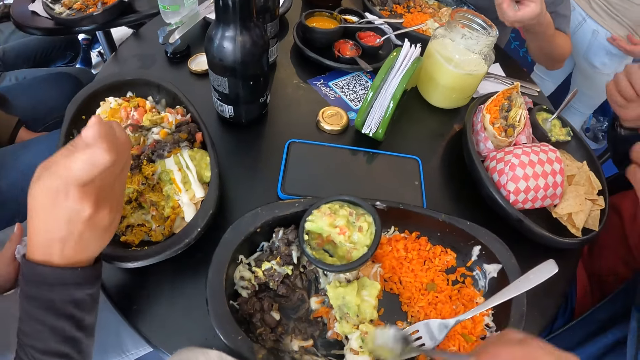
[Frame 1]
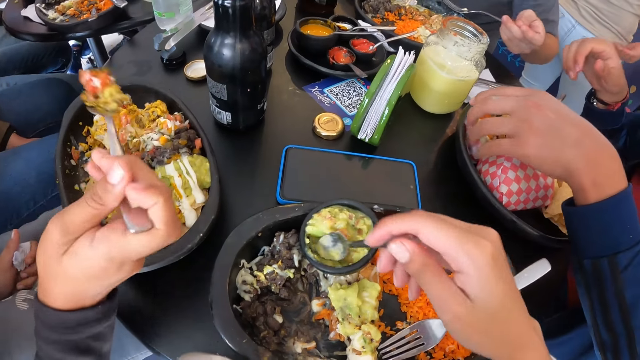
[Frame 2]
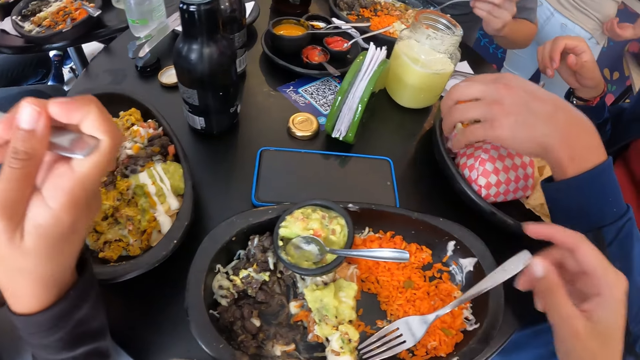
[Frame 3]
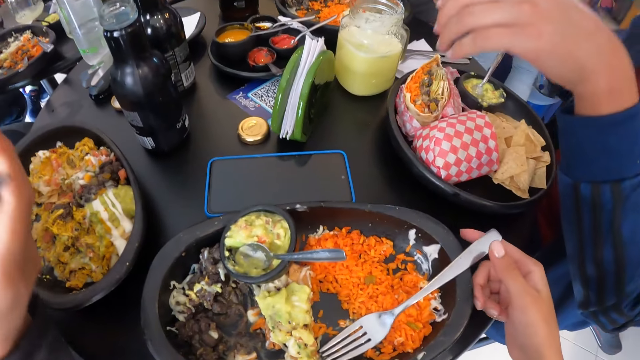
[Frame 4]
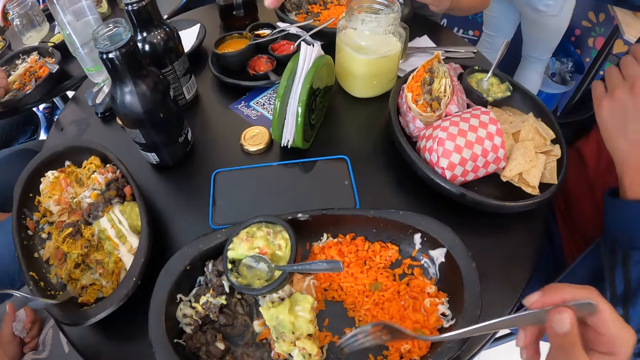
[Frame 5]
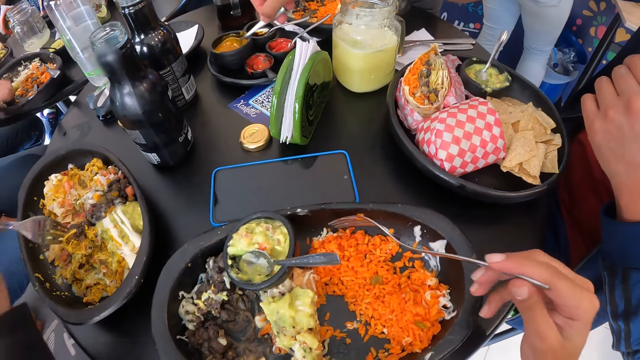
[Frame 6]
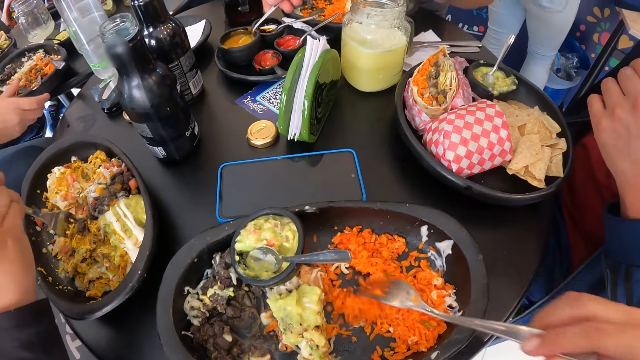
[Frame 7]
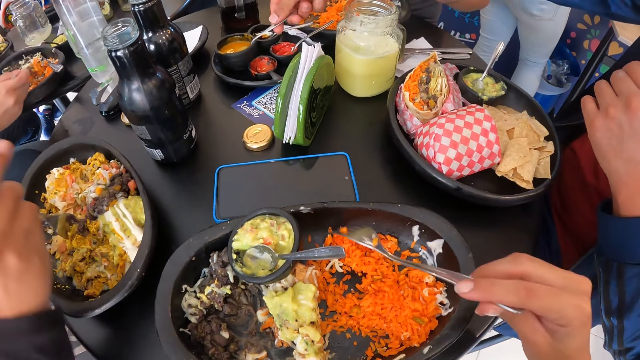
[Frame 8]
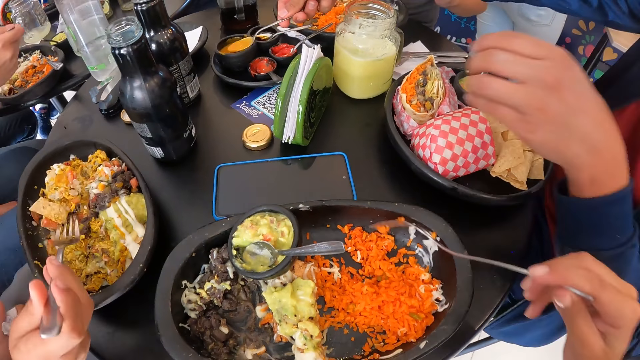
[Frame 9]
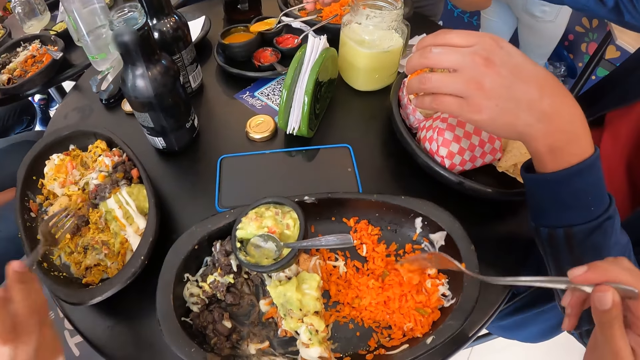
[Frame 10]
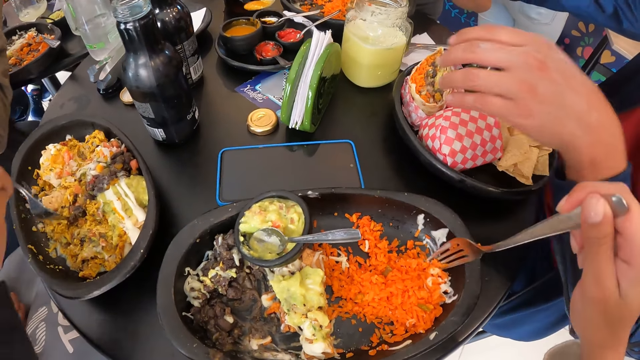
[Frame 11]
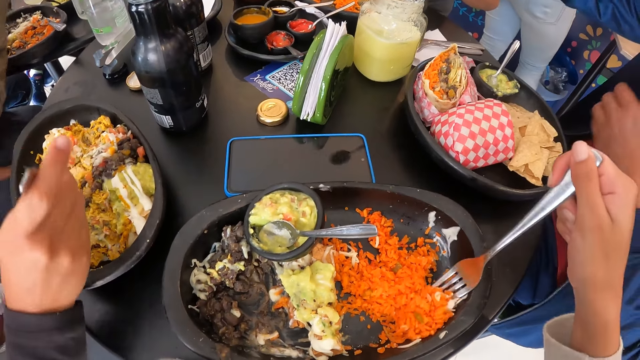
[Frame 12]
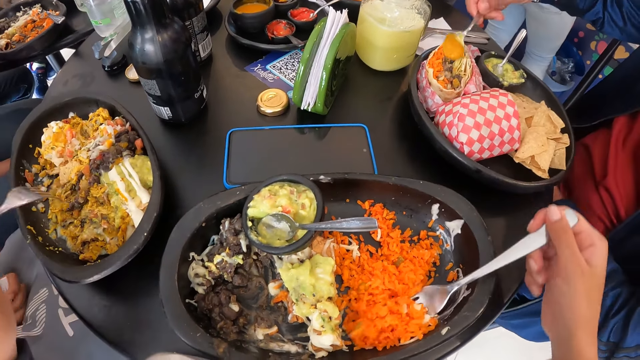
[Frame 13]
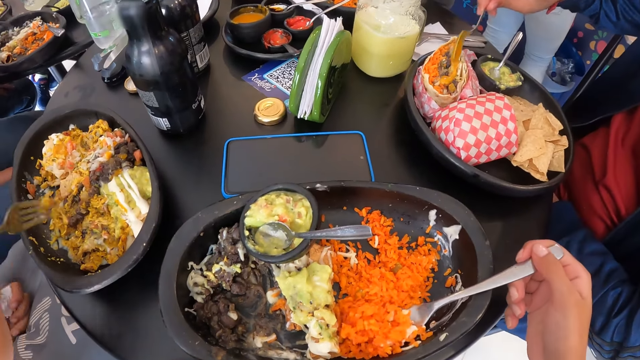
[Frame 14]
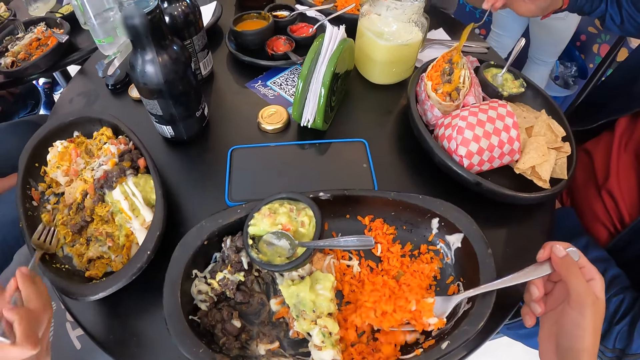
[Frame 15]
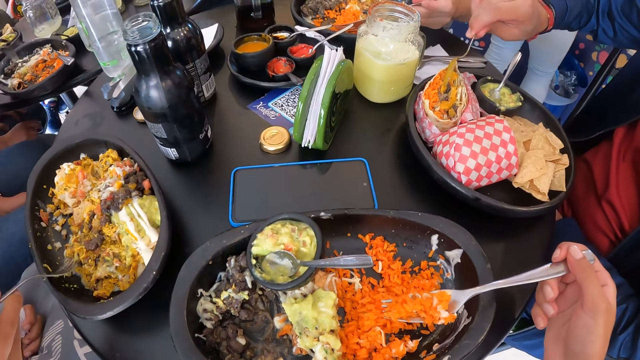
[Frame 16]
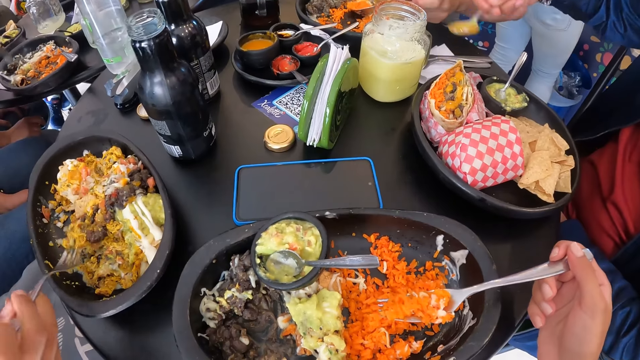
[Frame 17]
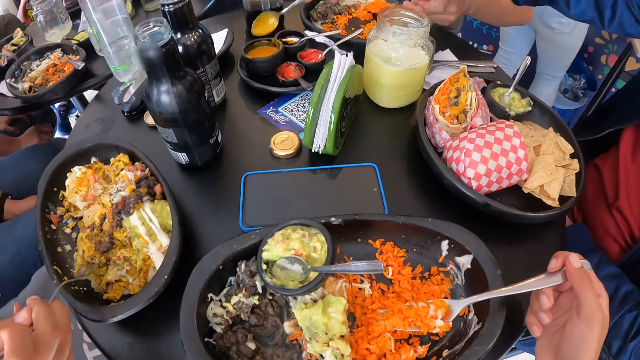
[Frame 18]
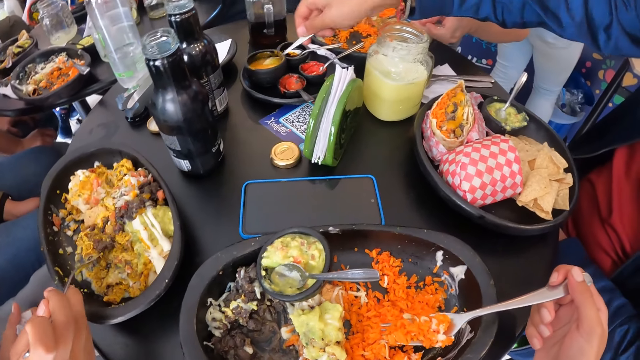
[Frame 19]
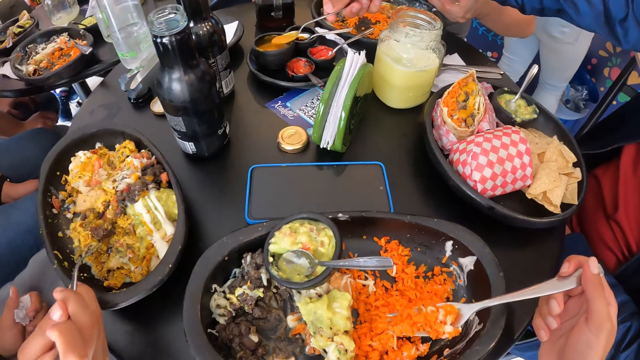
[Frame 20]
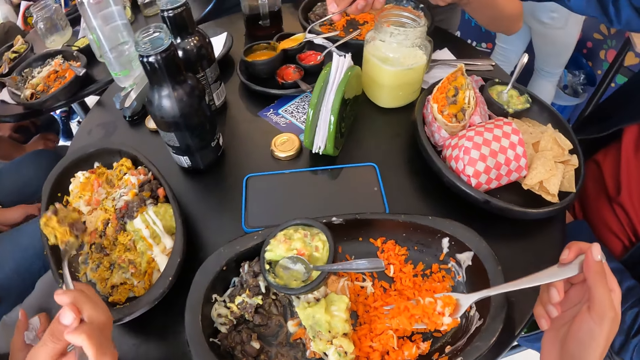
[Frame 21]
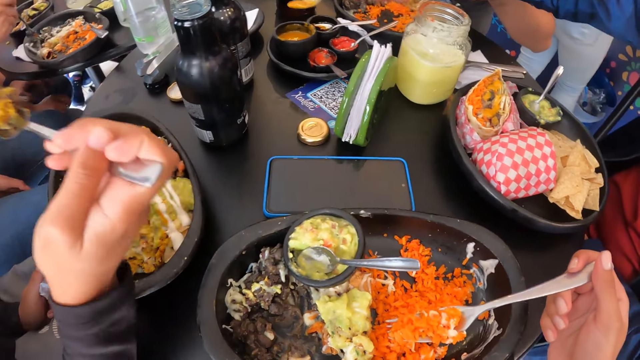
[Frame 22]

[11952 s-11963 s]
The camera wearer picks up the fork. She eats the meal from the plate with the fork in her right hand. A man picks up a spoon from a small container on the table with his right hand. He scoops mustard from the small container with the spoon in his right hand. The camera wearer scoops some food. The man applies the mustard on the burger in the plate with the spoon in his right hand. He scoops the mustard from the small container with the spoon in his right hand.

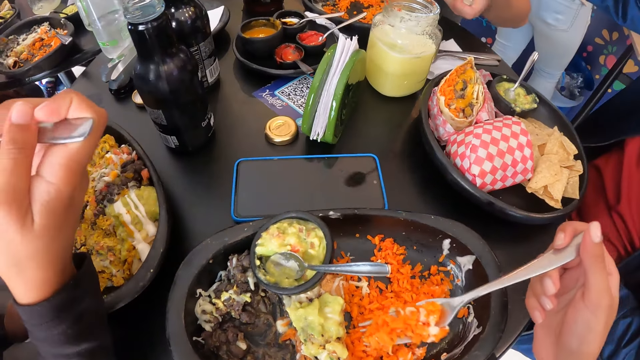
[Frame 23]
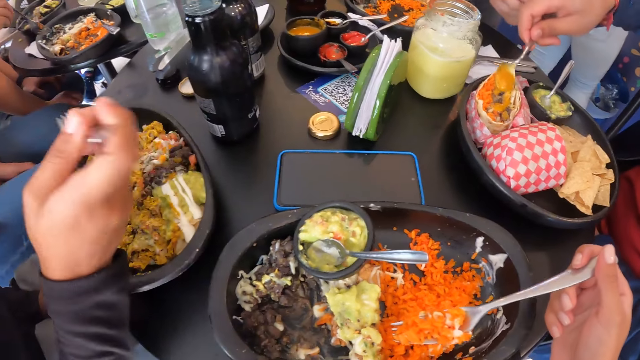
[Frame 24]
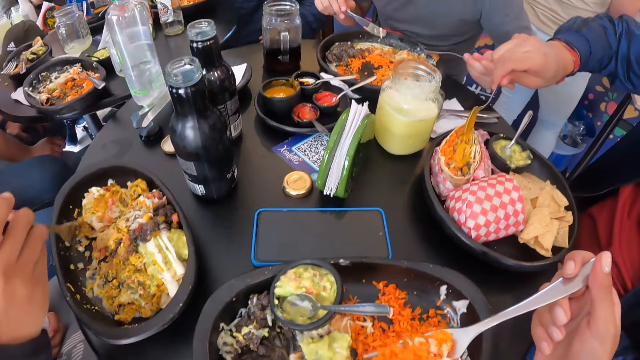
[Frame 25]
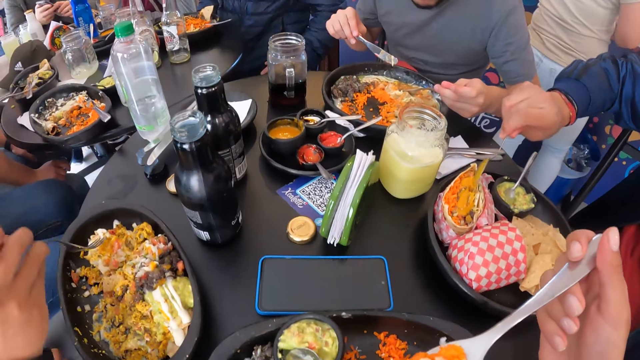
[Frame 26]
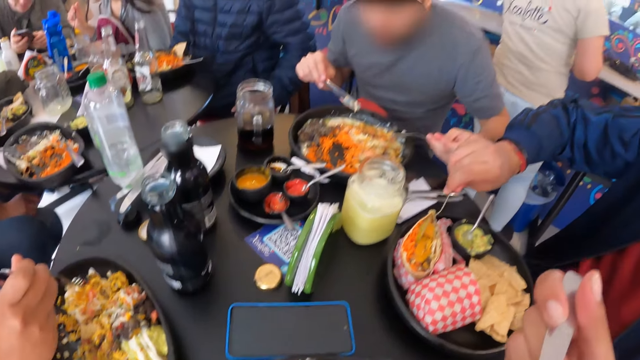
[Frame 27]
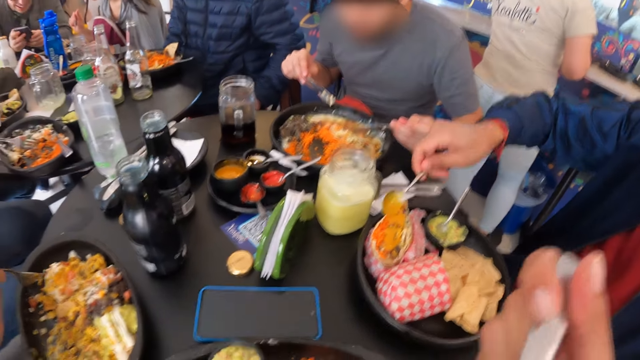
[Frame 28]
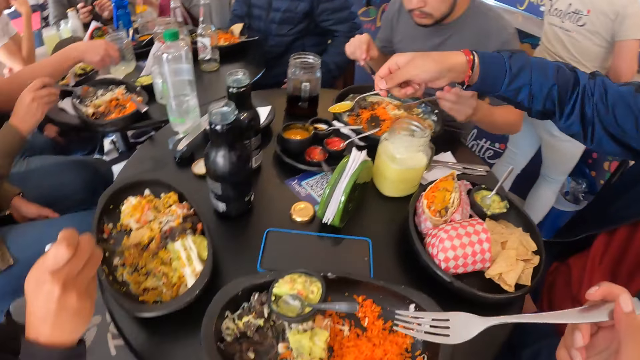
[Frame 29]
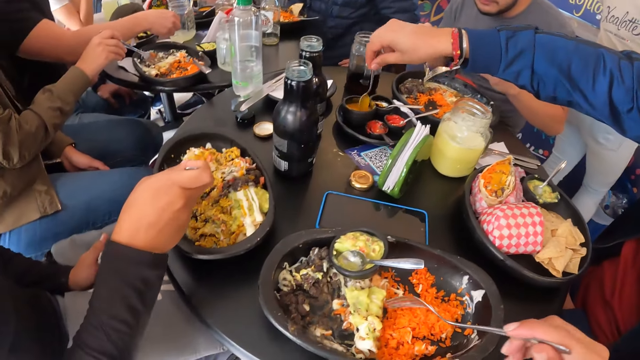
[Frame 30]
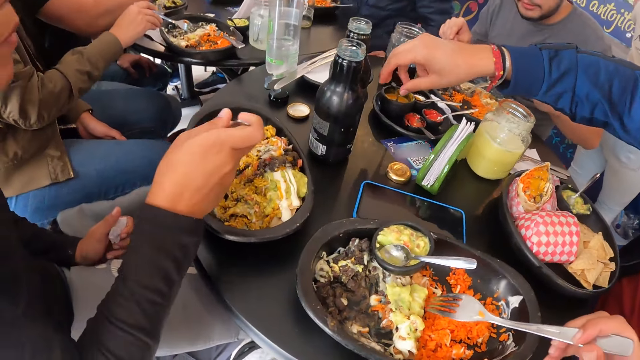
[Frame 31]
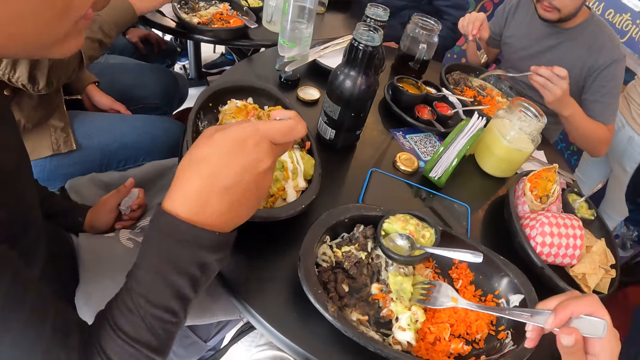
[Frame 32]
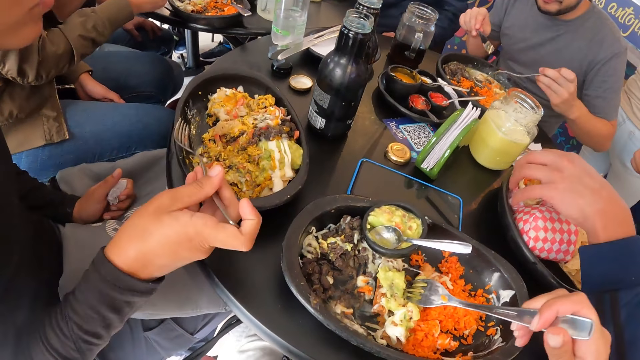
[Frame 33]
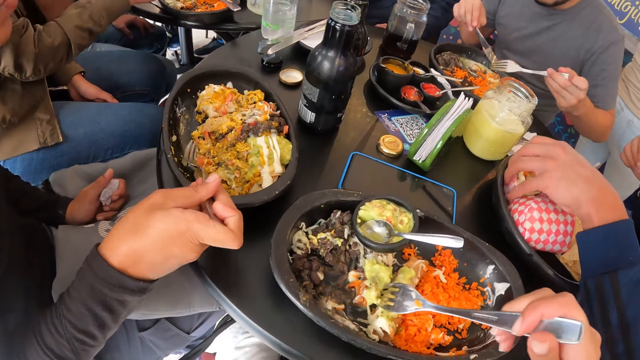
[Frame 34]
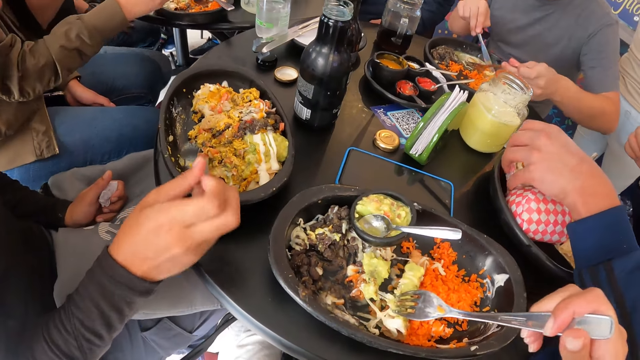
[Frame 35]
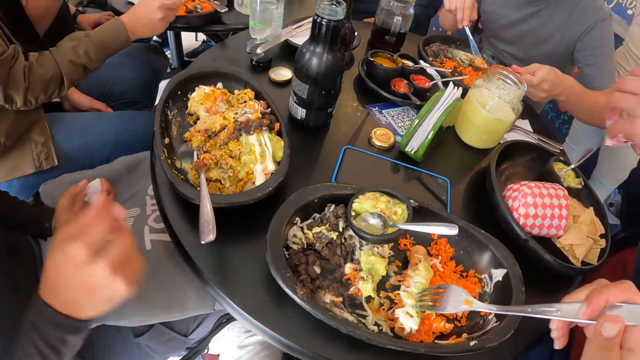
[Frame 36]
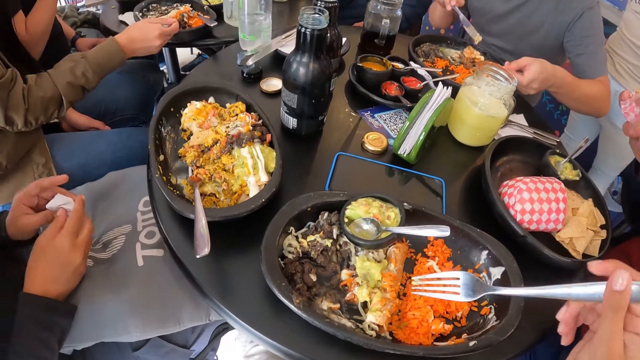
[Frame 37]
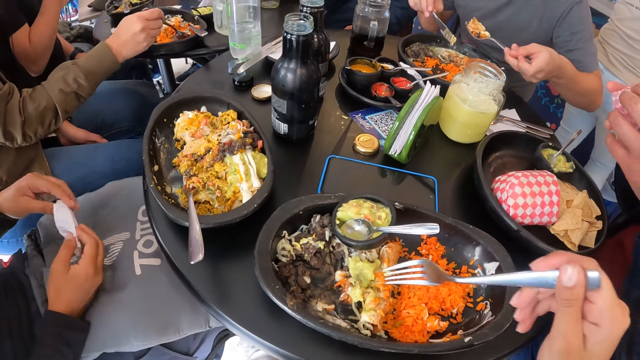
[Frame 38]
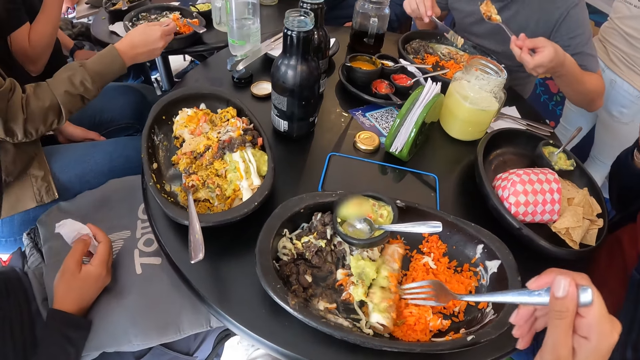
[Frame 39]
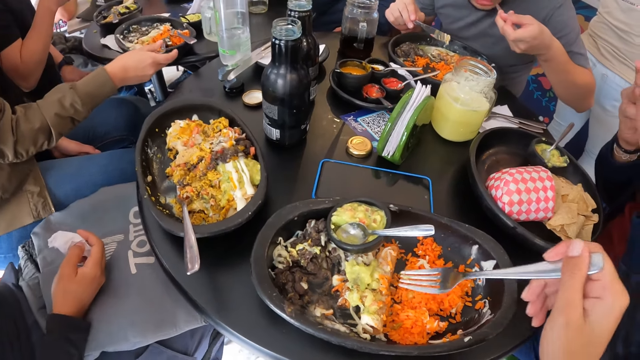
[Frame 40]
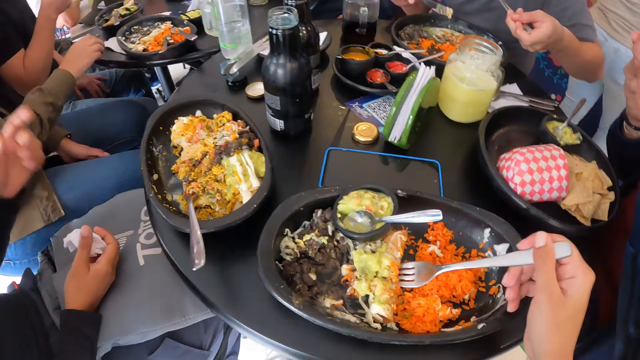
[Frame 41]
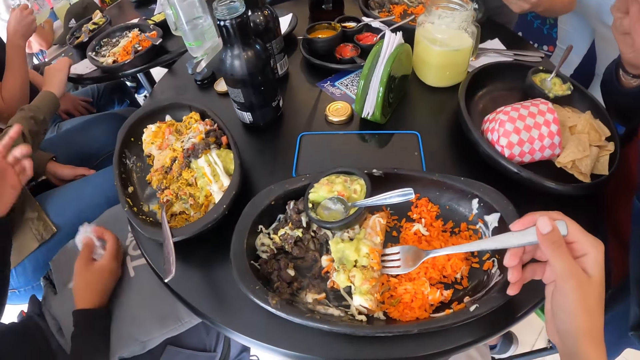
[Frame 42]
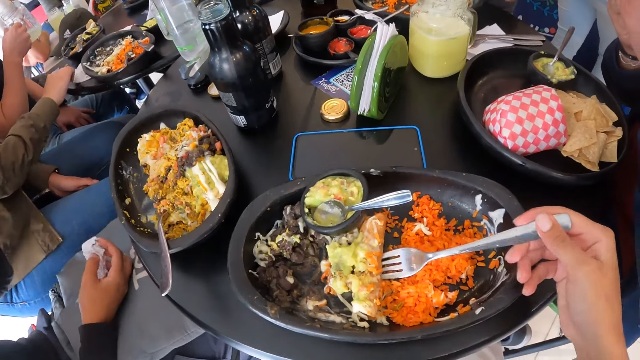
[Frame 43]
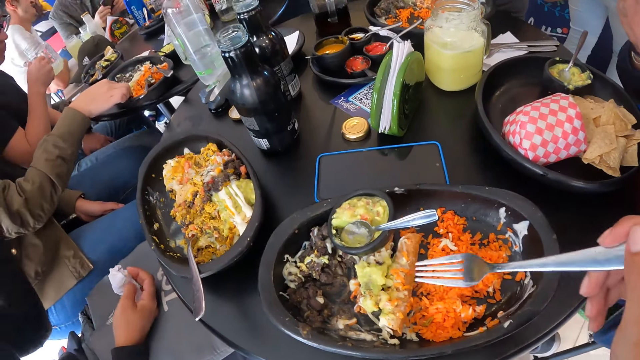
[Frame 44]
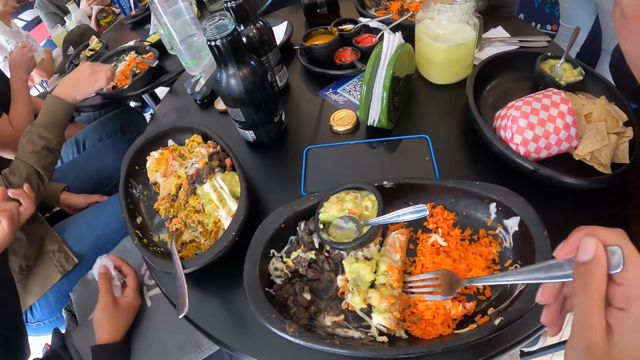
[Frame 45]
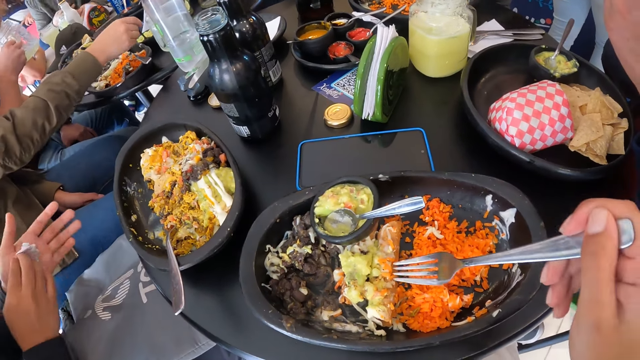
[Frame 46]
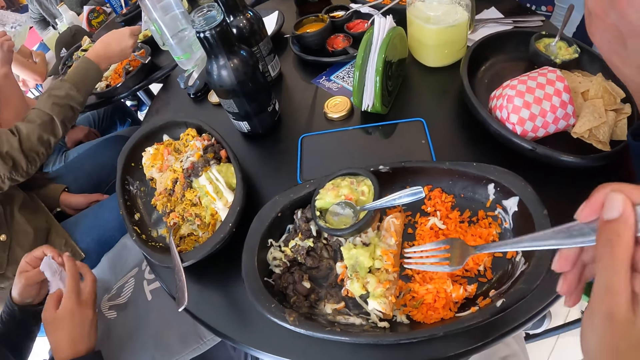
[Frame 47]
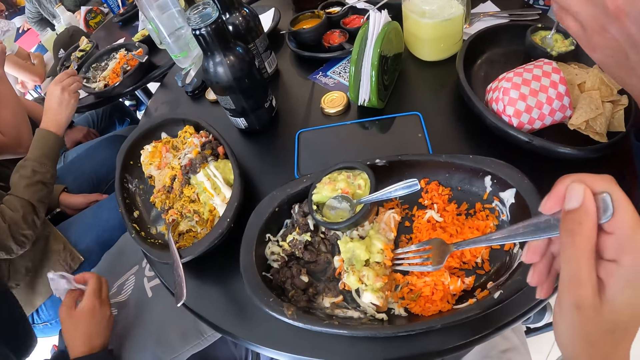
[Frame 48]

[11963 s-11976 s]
The man applies the mustard on the burger with the spoon in his right hand. The camera wearer puts the food in the mouth. The man drops the spoon in the small container with his right hand. Another man picks a glass cup from the table with his right hand. The first man picks the burger from the plate with his left hand. The camera wearer scoops food with the fork. The first man eats the burger in his hands.
